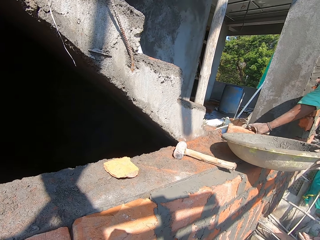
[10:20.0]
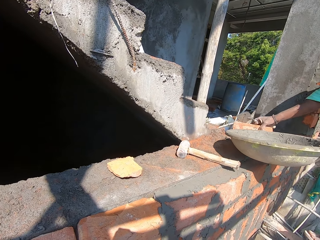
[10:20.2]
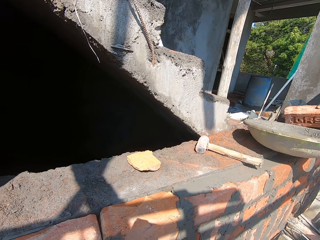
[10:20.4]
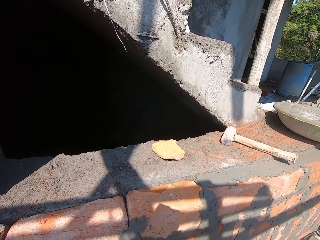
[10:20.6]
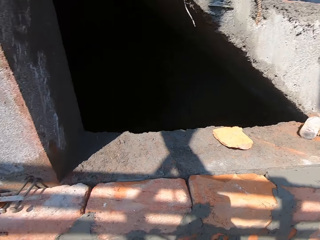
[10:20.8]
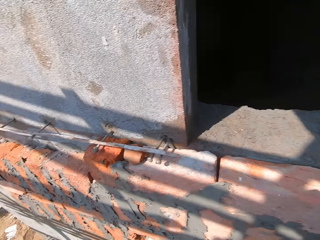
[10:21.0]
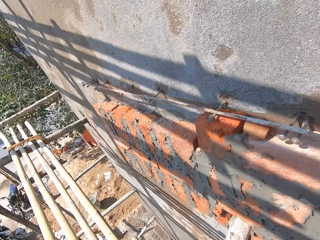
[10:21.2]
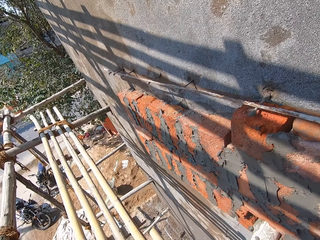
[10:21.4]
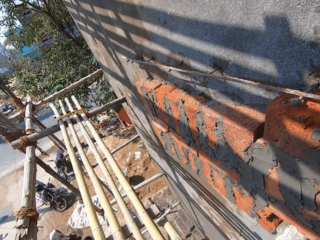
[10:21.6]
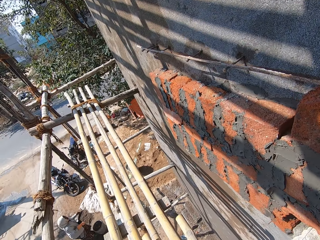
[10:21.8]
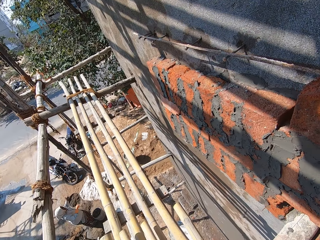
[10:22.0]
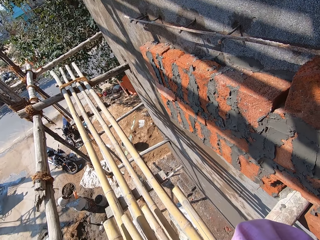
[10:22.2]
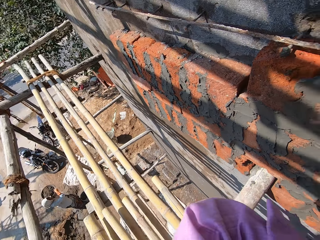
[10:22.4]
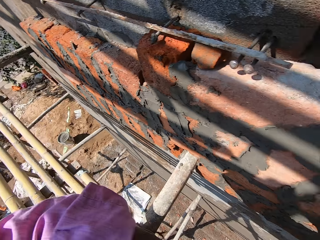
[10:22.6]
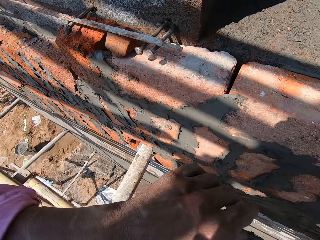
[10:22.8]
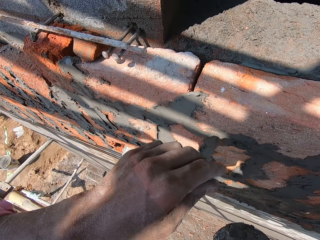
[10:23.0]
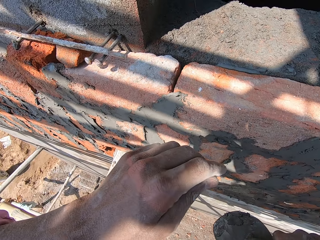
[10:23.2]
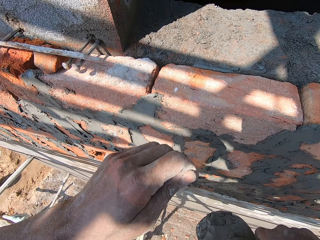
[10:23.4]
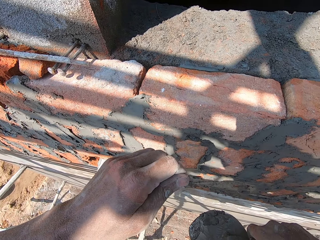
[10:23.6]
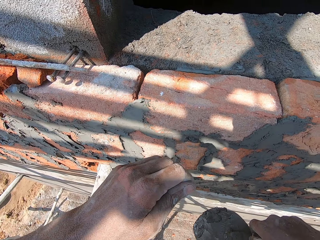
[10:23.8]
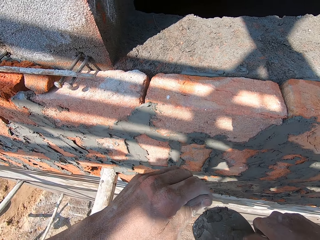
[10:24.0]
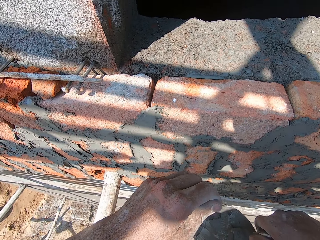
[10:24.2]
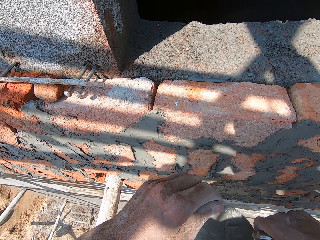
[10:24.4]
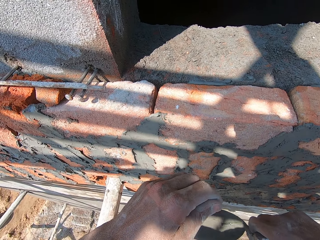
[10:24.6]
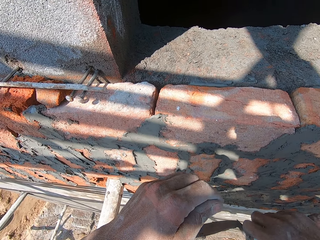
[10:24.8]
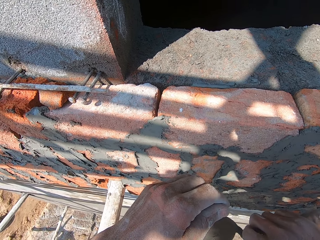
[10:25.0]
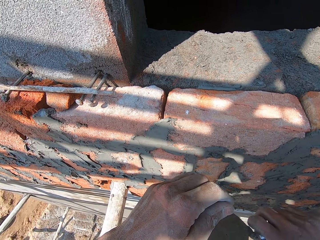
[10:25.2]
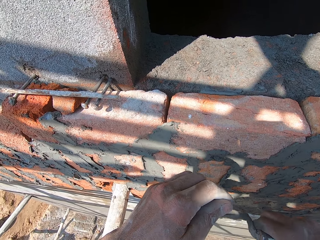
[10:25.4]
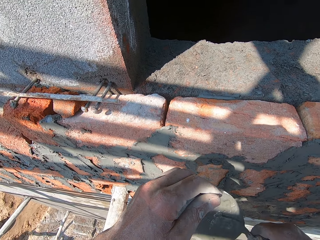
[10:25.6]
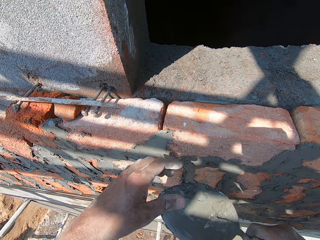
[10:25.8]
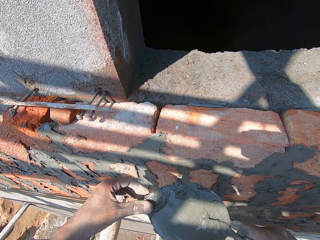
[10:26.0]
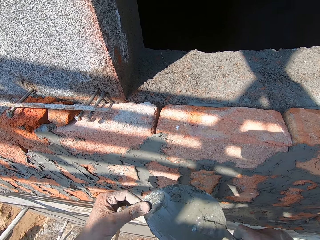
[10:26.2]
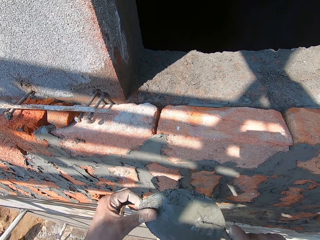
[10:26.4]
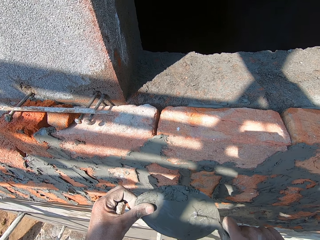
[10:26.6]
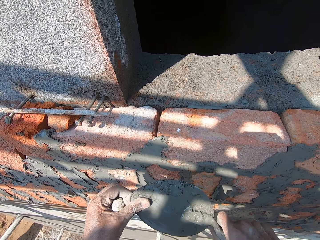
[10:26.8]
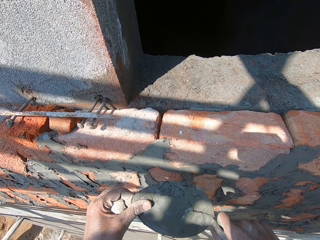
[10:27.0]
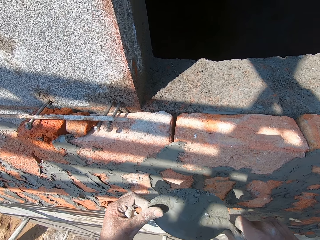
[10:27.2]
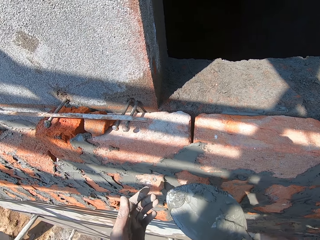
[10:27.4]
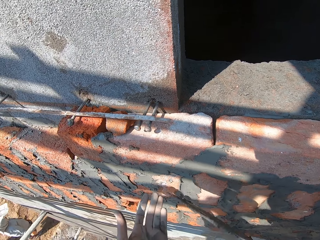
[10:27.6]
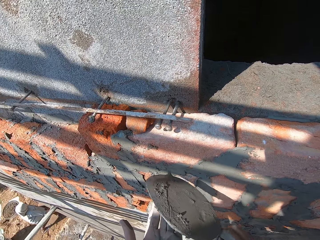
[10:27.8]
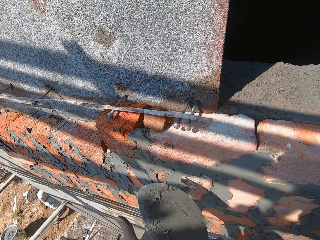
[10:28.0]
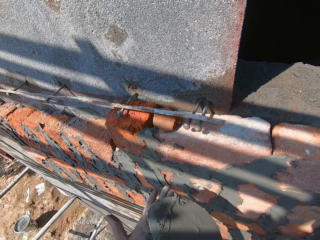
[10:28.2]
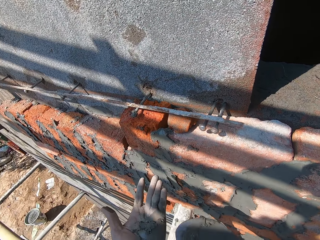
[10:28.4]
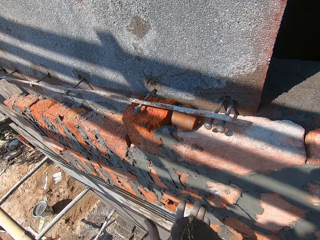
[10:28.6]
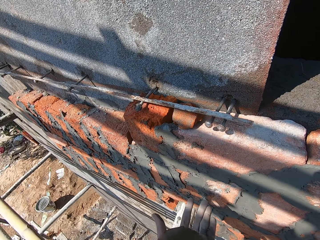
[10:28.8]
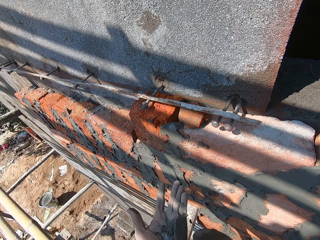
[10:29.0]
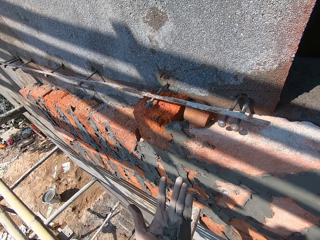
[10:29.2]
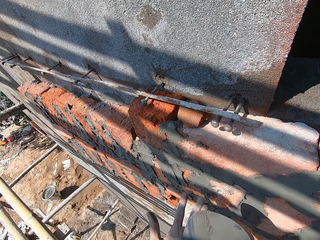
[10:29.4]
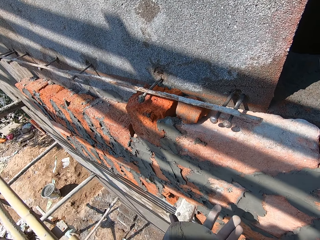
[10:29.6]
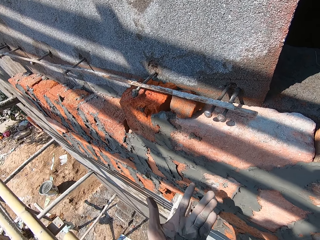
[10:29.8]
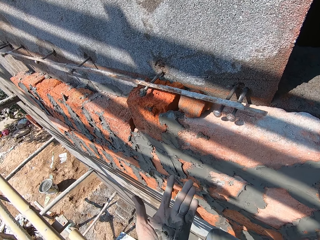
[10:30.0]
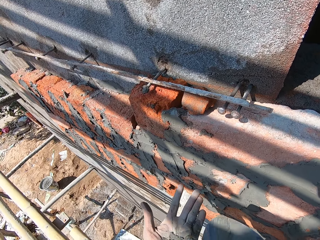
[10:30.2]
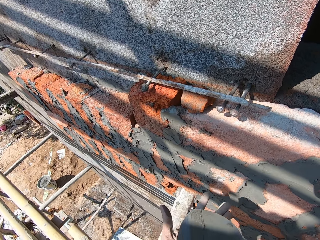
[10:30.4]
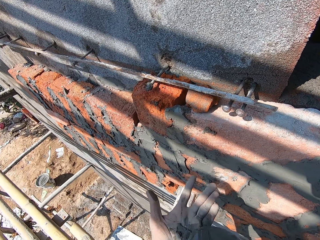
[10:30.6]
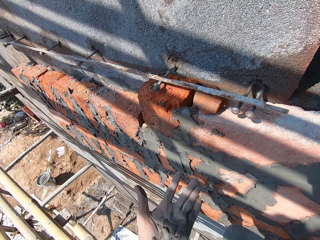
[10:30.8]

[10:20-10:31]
The man scrapes mortar from the pan in his left hand with the hand trowel in his right hand. He hits the mortar tray, picks a brick from the pavement with his right hand, and drops the pan in his left hand on the pavement. A woman holds a pan with mortar in her hands. The camera wearer moves the hand. He turns the trowel. He touches the trowel with the left hand. He puts some mortar from the hand trowel in his right hand on his left hand. He smears the mortar to the left hand.

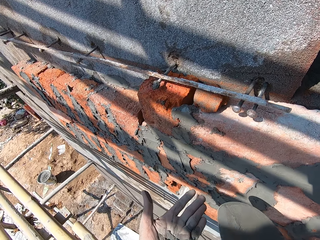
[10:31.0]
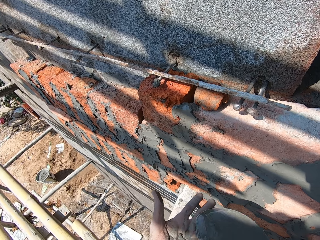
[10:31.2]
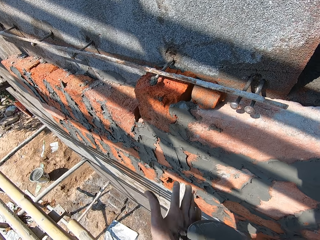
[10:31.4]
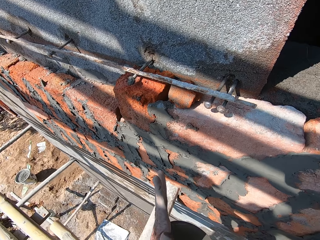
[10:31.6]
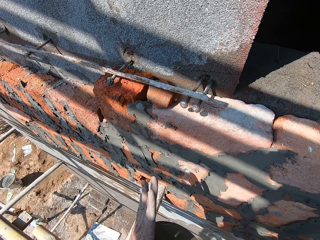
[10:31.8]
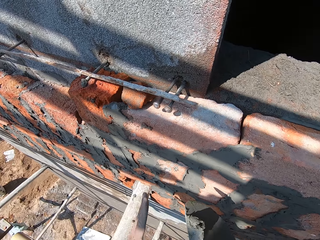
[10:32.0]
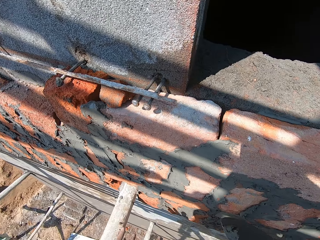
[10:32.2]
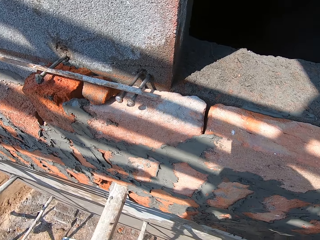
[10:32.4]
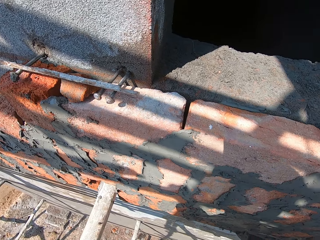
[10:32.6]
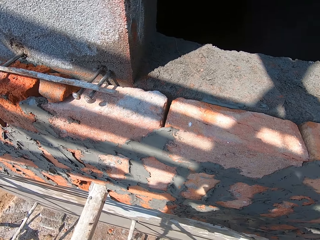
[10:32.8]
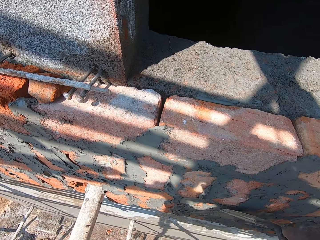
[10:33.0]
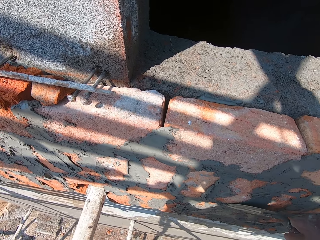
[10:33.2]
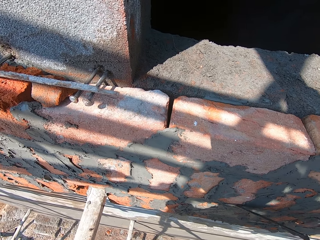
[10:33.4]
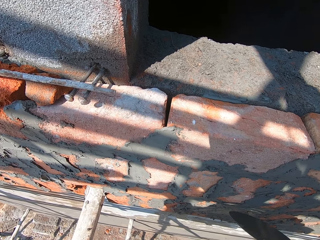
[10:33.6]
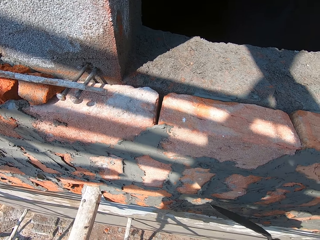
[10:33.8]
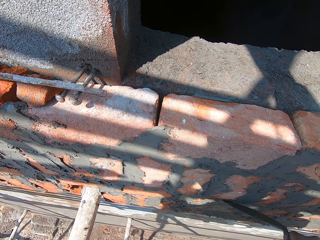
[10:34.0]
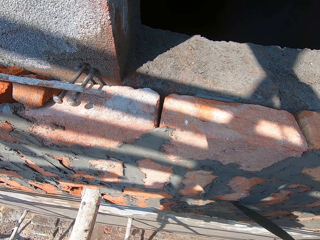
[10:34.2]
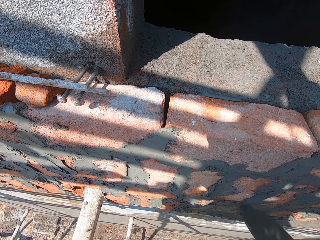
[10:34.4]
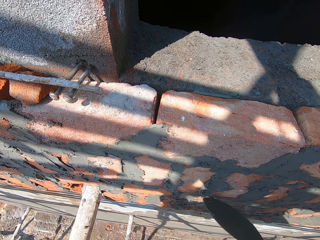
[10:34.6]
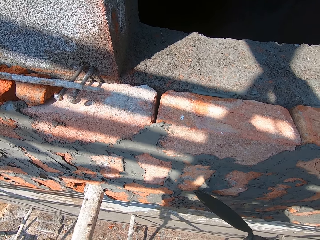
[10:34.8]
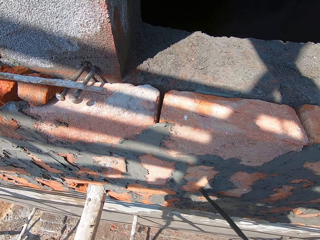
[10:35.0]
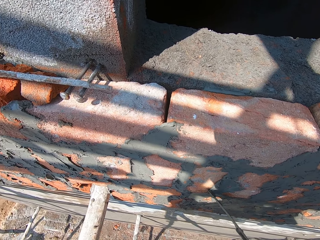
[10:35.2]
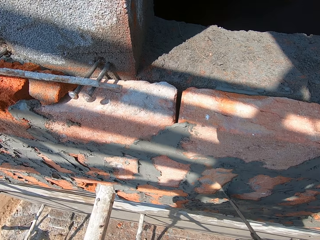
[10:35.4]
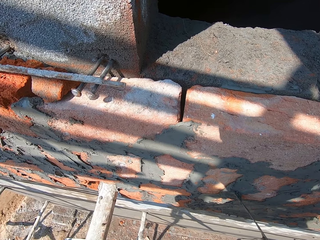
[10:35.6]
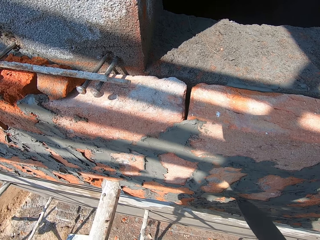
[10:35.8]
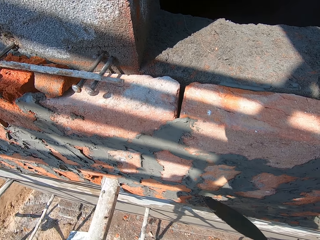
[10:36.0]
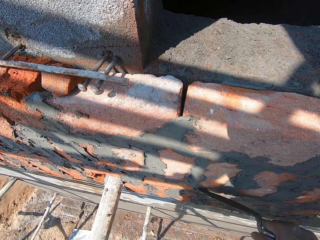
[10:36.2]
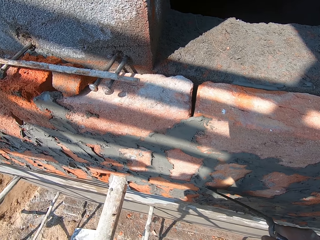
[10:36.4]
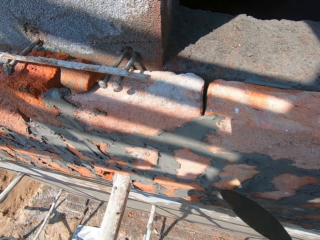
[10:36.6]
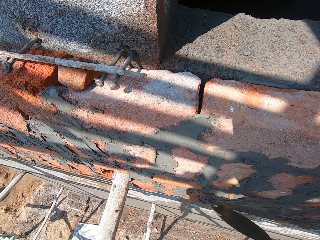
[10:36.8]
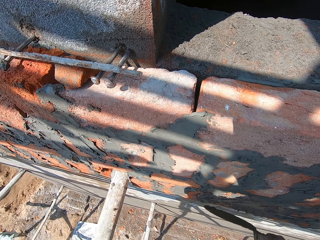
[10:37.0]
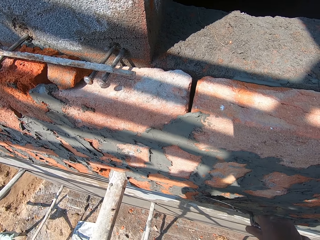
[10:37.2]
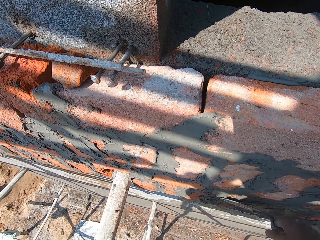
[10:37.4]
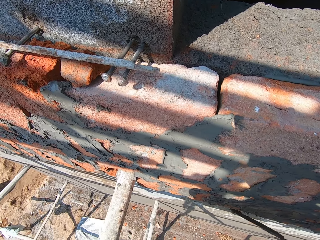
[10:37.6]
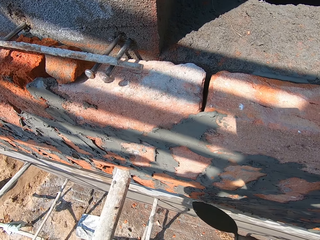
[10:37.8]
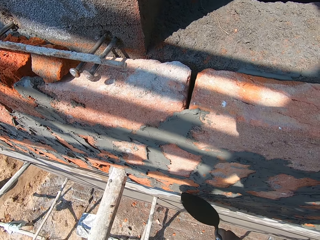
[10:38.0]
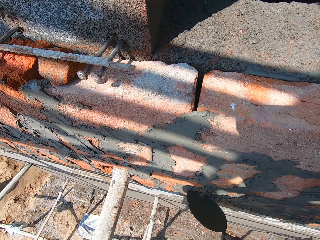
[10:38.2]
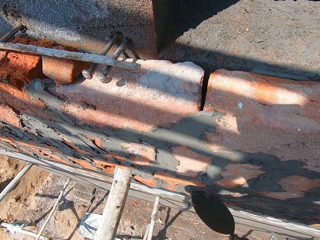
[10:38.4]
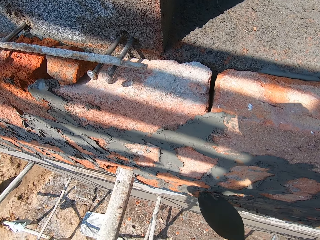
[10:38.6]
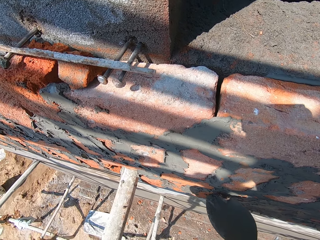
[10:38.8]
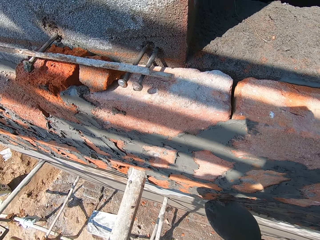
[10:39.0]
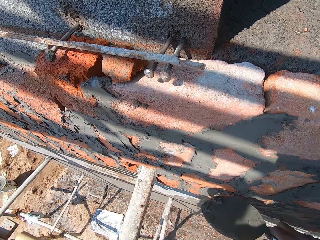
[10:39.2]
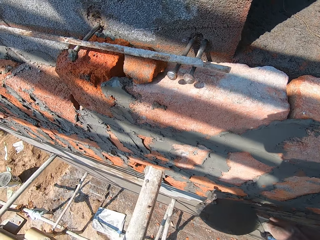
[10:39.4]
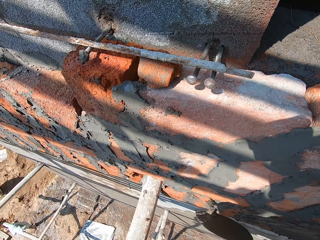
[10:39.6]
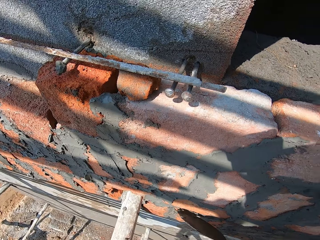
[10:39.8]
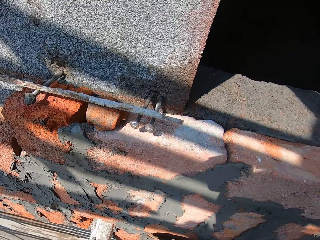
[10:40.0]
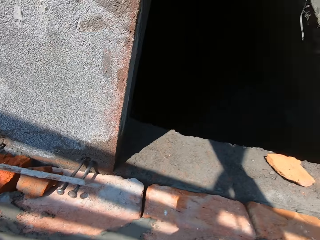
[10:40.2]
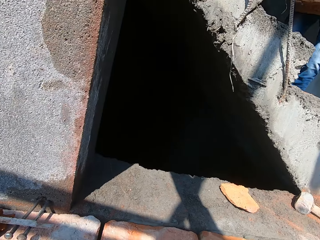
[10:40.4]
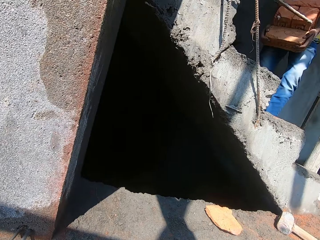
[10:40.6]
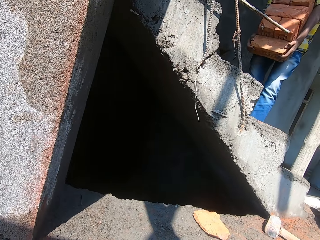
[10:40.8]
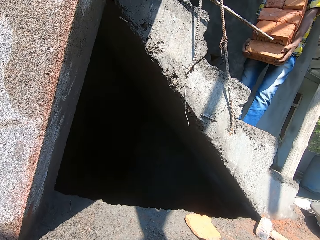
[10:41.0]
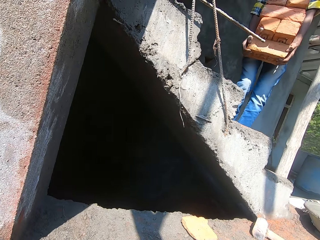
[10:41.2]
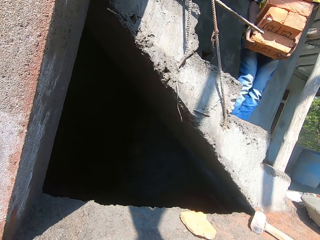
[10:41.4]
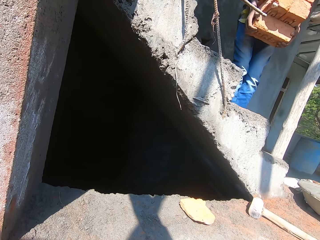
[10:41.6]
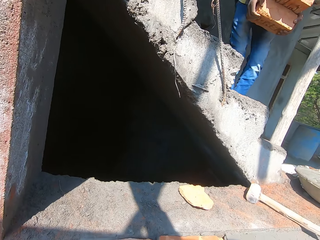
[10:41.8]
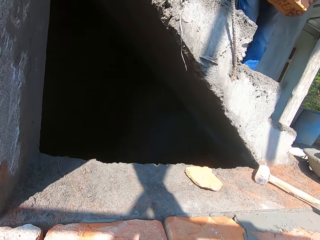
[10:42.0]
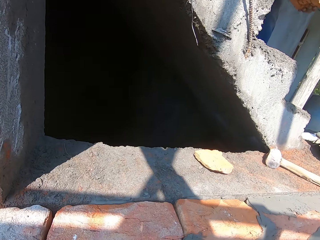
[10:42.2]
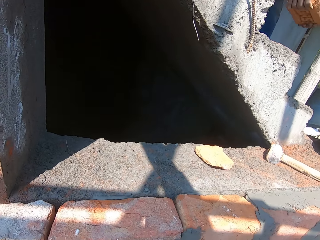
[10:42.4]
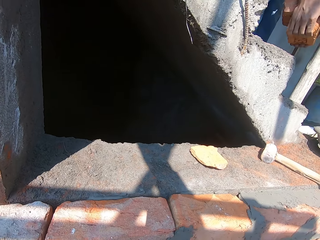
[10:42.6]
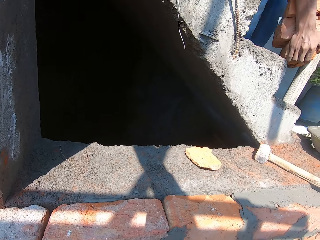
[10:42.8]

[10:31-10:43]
The camera wearer scrapes the mortar from his left hand with the hand trowel in his right hand. He stares at the wall. He applies the mortar on the wall with the hand trowel in his right hand. He looks around. A man holds a set of bricks with both hands.
